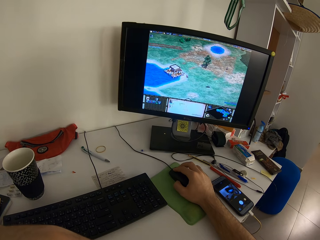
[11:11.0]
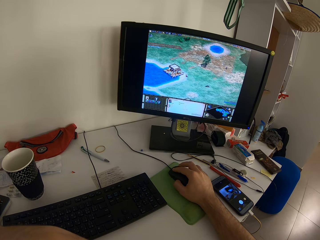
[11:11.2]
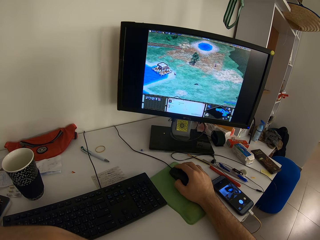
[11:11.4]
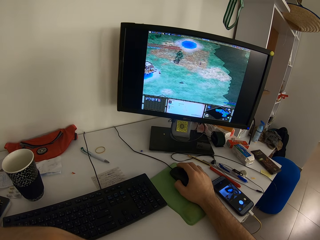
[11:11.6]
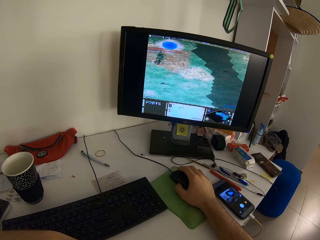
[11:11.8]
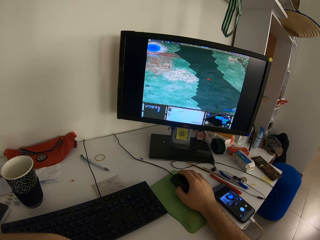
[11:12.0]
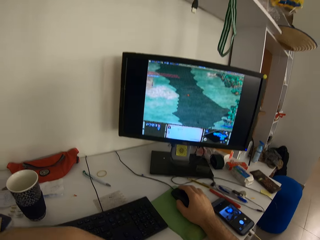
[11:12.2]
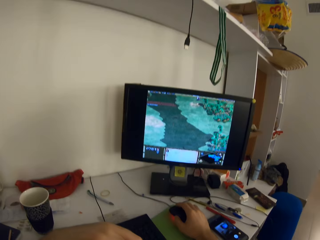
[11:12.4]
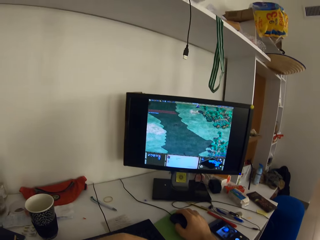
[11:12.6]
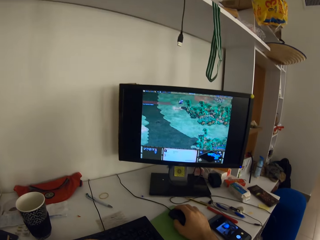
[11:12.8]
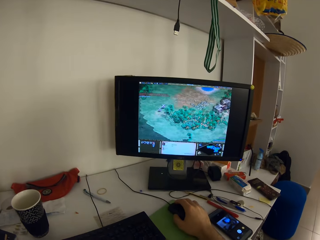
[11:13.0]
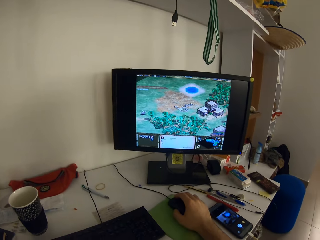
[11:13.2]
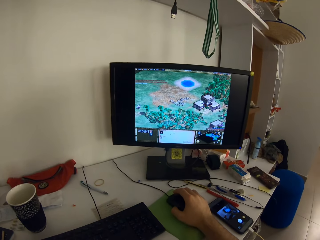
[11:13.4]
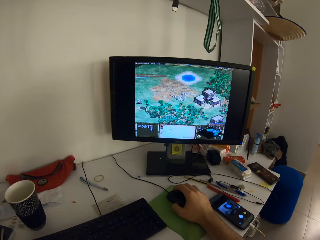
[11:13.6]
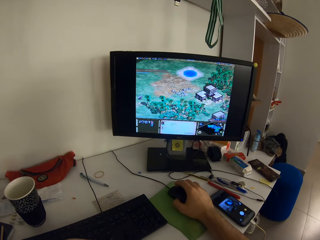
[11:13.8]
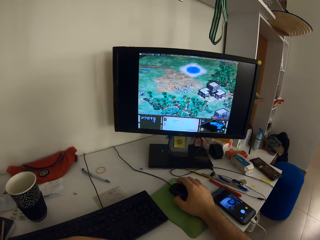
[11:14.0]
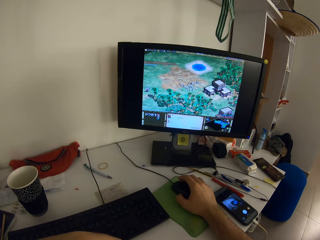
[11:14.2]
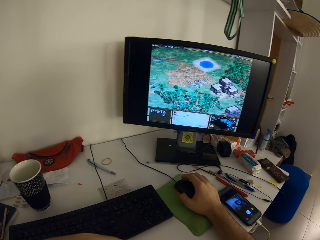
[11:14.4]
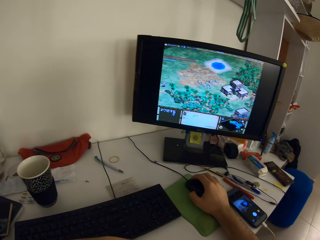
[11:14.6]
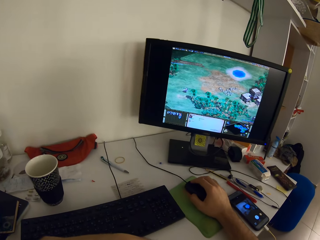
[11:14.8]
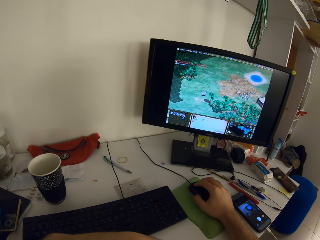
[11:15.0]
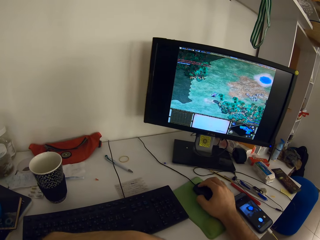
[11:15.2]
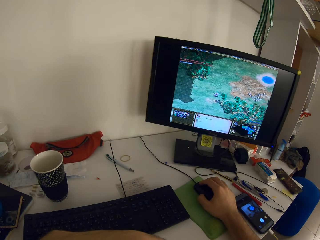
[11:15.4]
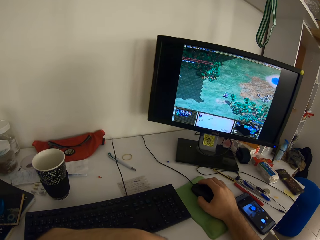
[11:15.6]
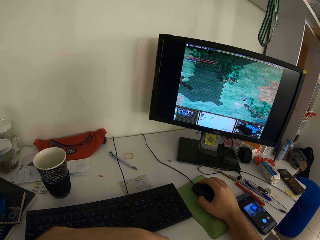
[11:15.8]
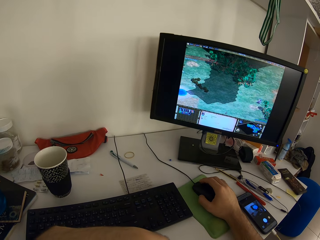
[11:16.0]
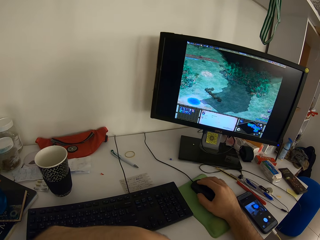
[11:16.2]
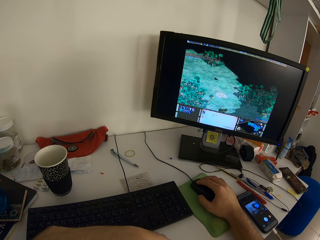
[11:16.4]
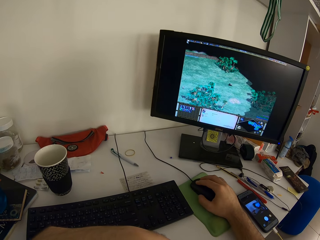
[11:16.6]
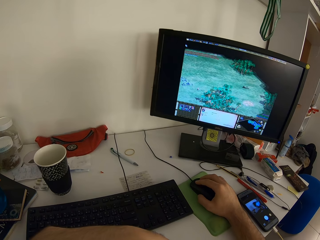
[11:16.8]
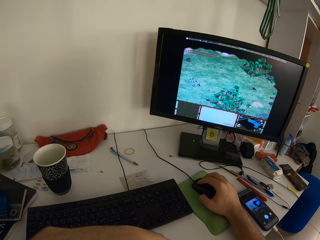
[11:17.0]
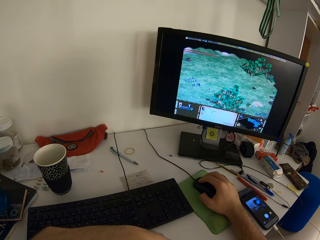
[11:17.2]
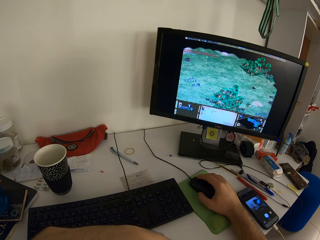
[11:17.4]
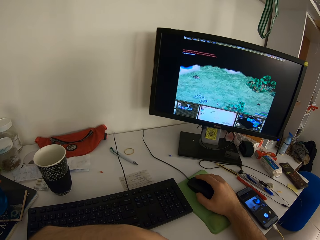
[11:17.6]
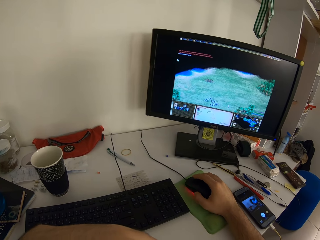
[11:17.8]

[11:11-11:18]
The camera wearer moves the left hand.

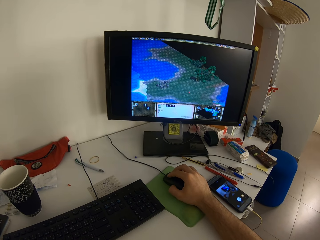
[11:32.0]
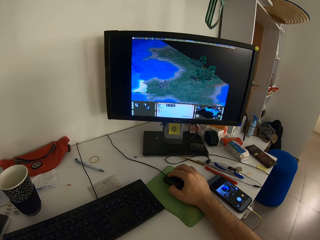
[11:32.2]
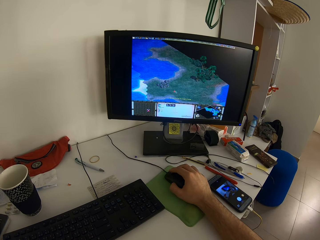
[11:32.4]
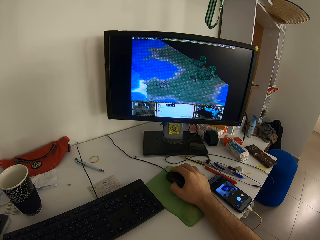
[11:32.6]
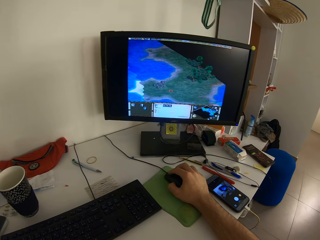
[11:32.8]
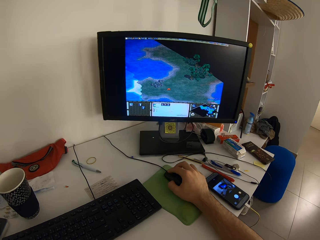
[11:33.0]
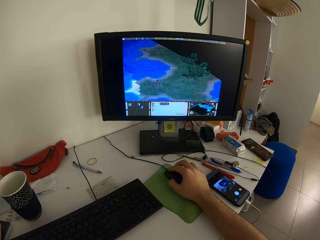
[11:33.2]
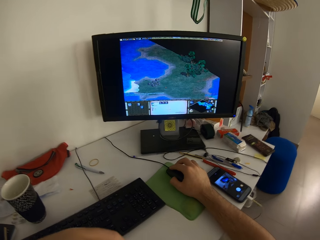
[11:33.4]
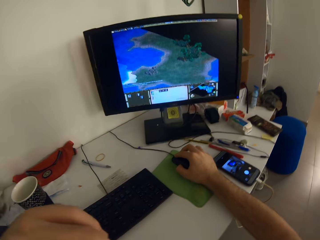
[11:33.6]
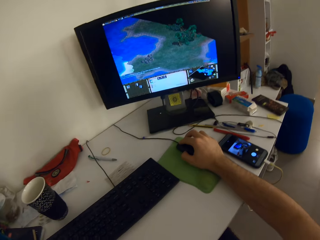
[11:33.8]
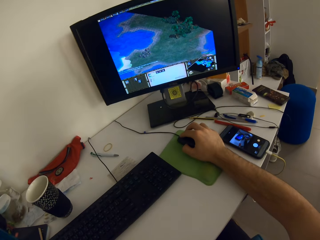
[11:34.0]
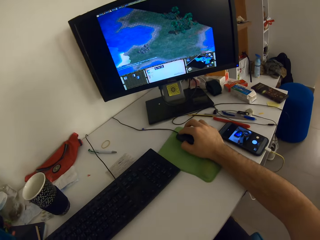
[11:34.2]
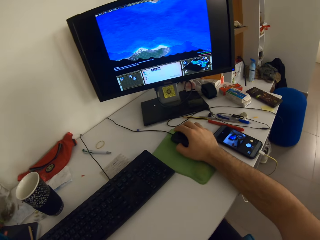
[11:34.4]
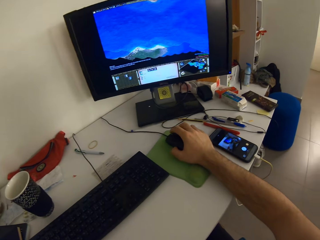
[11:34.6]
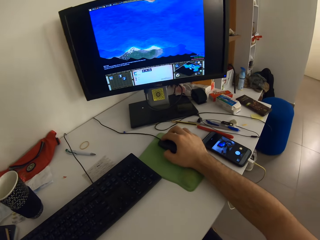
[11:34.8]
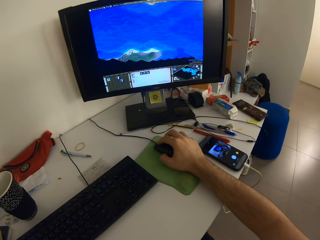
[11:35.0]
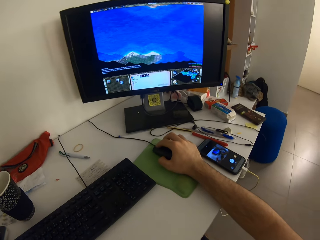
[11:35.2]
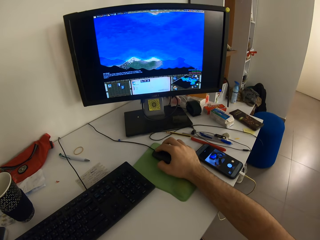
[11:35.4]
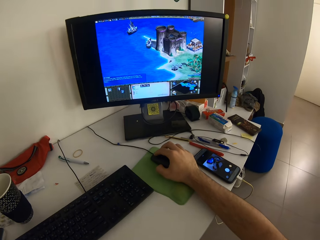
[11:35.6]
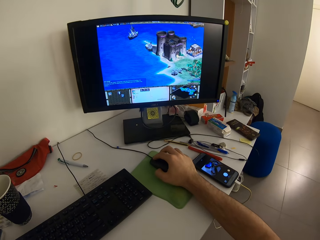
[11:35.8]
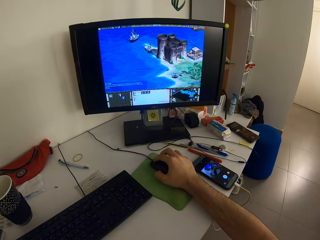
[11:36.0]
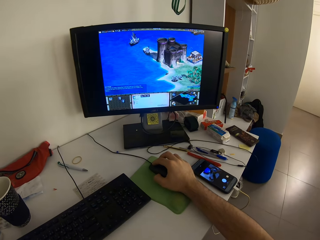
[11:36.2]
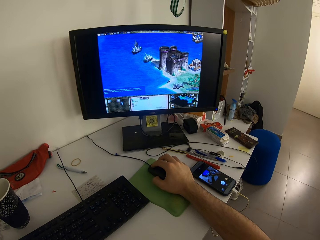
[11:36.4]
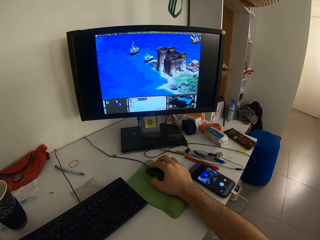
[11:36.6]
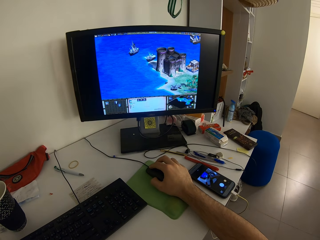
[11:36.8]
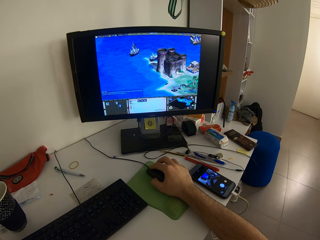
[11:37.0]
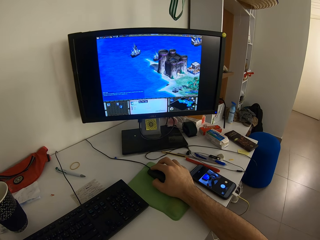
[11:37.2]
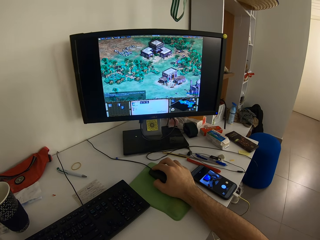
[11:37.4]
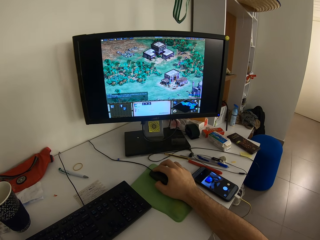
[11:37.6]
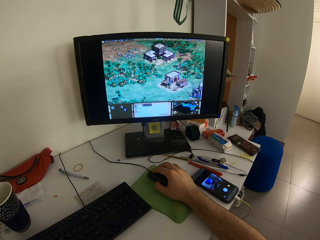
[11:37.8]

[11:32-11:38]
The camera wearer moves the left hand.

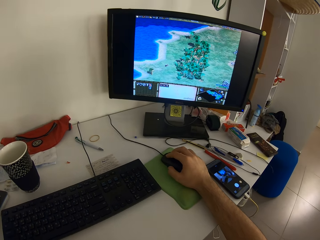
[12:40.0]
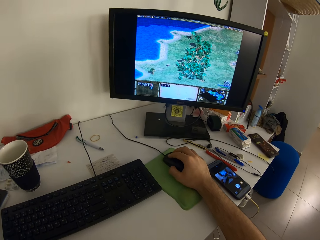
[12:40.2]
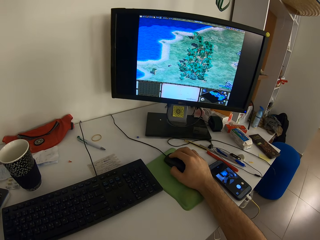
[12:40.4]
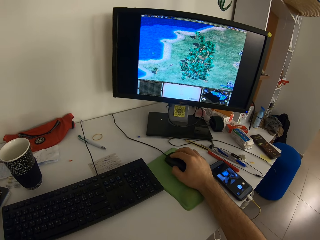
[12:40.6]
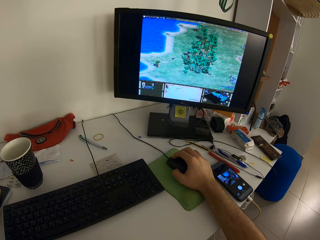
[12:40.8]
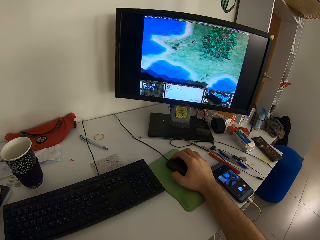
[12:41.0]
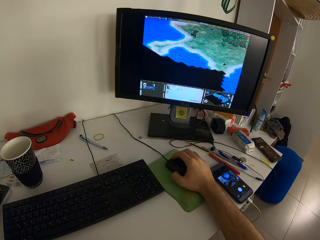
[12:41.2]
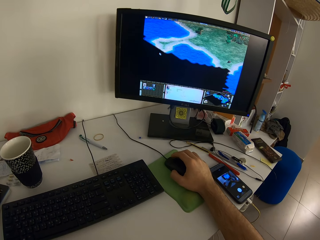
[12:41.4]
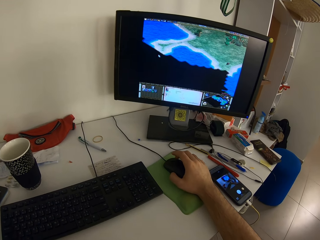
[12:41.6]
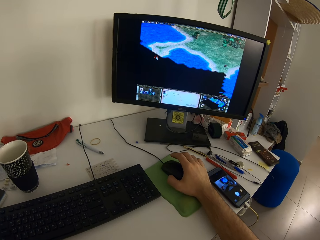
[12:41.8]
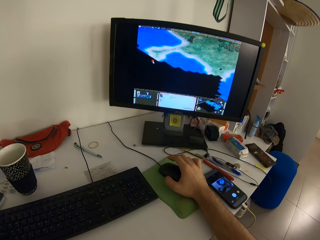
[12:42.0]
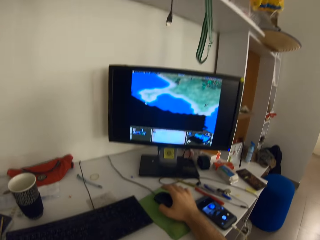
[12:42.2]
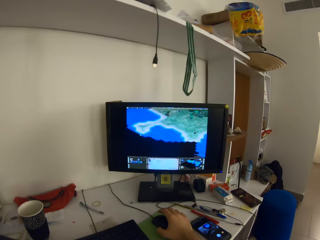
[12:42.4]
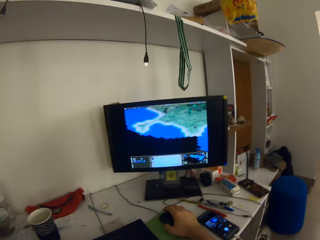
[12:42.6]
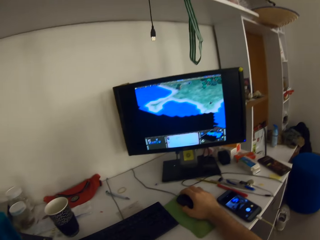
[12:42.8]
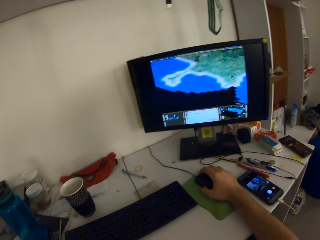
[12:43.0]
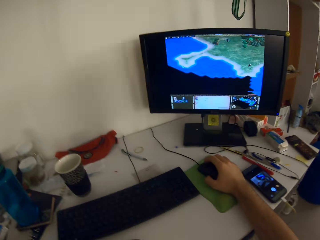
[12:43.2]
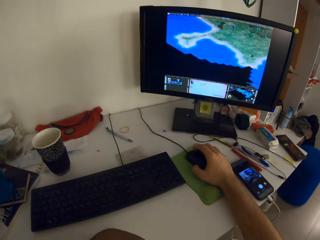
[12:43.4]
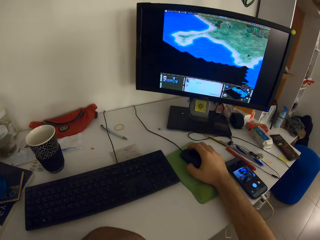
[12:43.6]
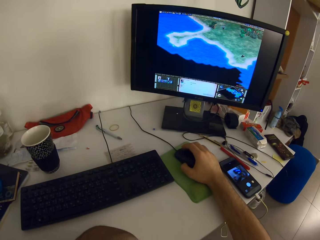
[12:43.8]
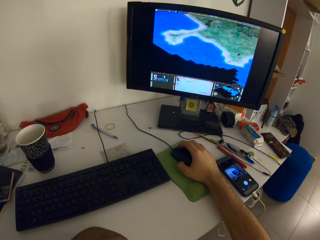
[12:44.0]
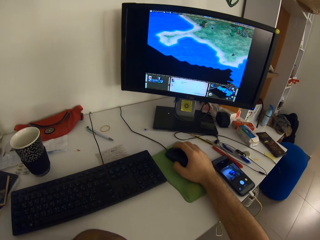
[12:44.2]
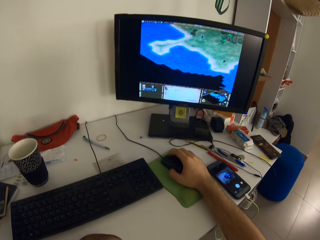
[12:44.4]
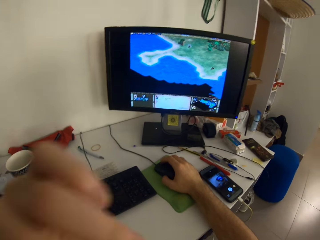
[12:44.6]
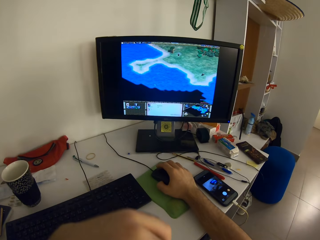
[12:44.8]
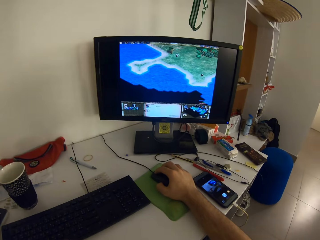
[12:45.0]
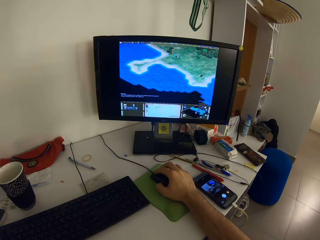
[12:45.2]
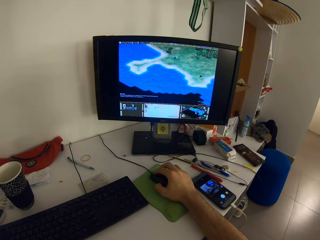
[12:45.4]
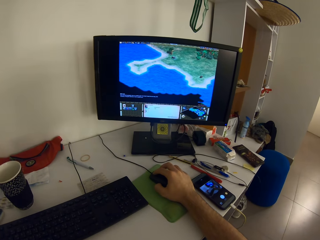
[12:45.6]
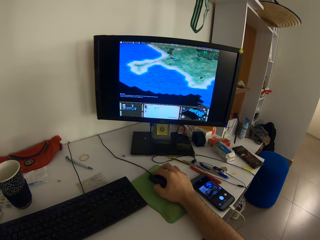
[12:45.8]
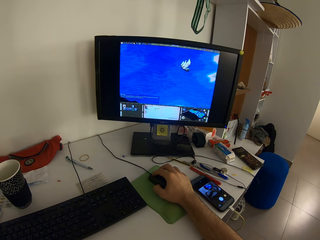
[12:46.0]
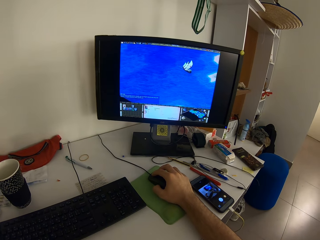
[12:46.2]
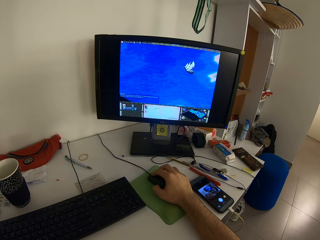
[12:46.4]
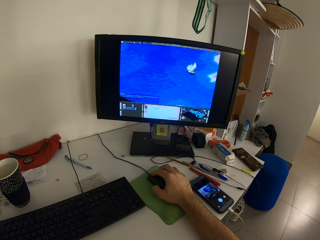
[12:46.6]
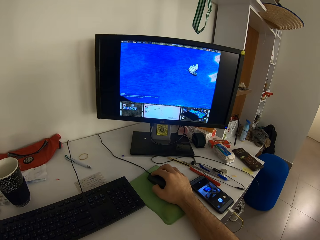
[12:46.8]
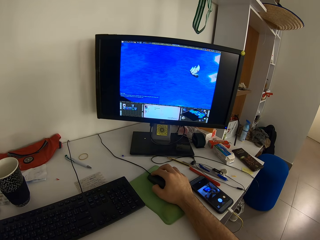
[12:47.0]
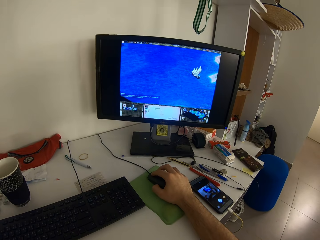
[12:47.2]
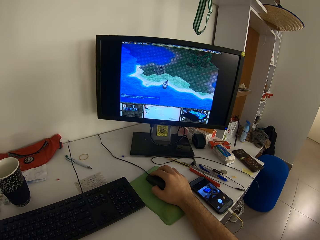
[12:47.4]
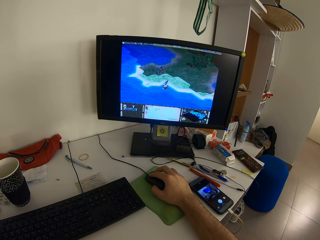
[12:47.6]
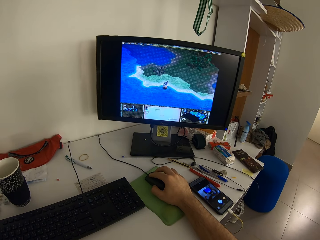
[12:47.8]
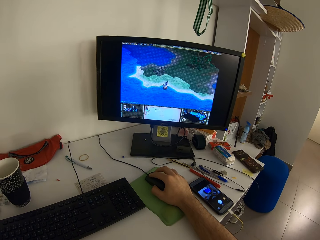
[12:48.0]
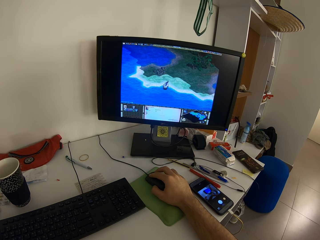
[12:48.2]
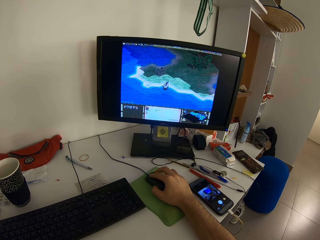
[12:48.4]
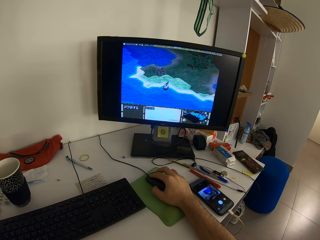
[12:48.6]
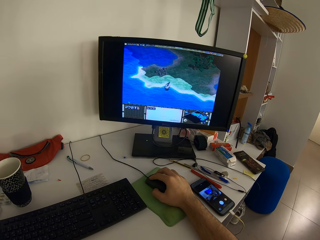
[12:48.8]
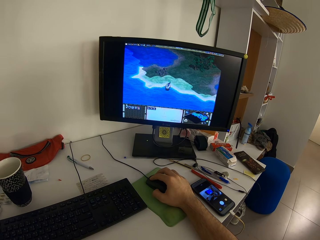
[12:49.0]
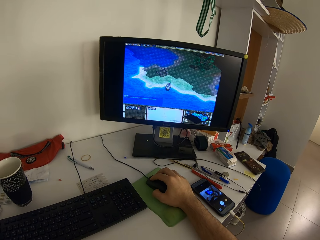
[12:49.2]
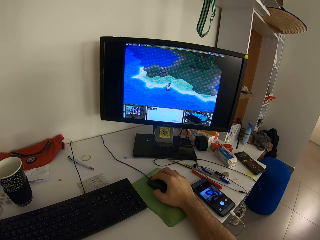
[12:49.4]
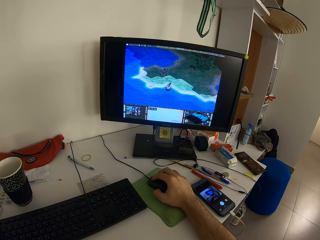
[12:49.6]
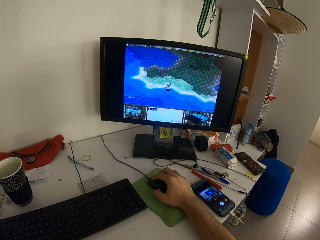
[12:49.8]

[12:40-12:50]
The camera wearer lifts the fingers. They operate the computer. They move the left hand.
